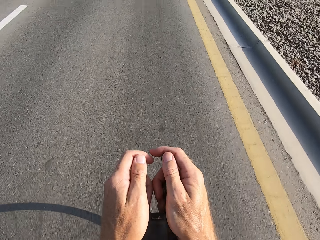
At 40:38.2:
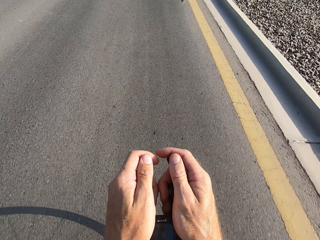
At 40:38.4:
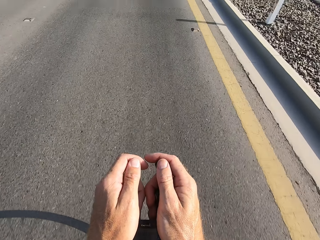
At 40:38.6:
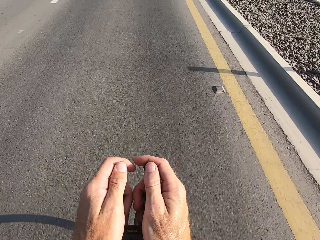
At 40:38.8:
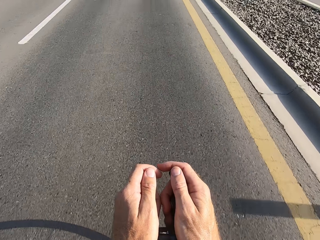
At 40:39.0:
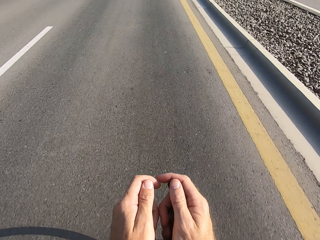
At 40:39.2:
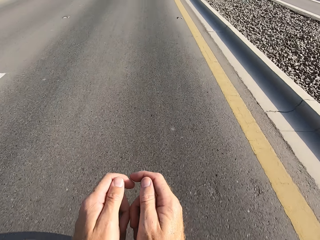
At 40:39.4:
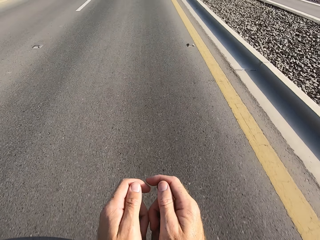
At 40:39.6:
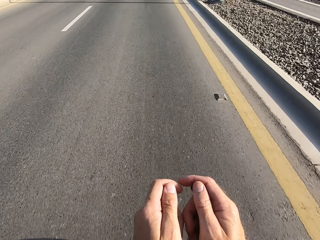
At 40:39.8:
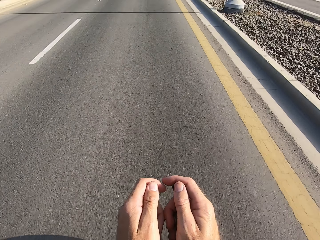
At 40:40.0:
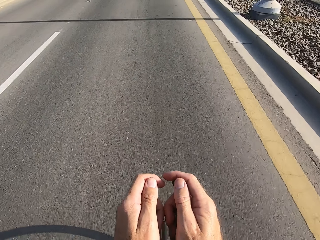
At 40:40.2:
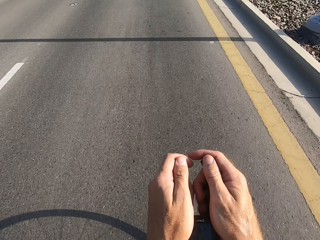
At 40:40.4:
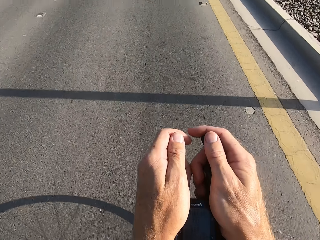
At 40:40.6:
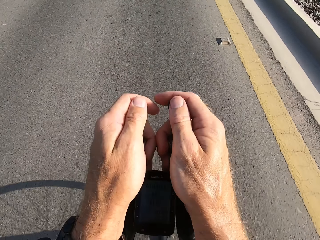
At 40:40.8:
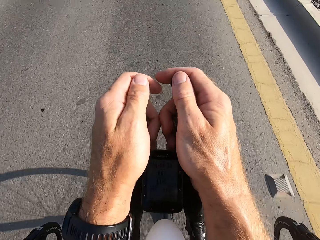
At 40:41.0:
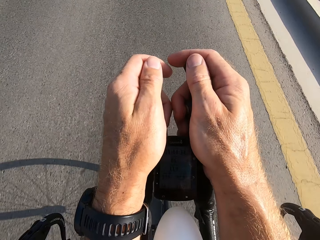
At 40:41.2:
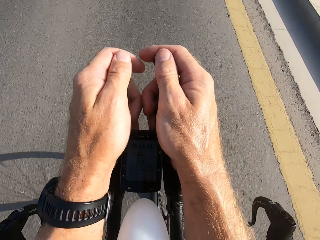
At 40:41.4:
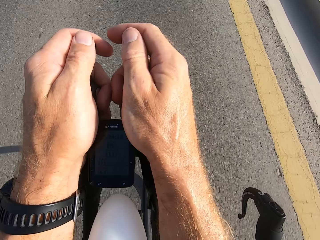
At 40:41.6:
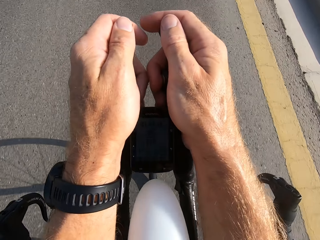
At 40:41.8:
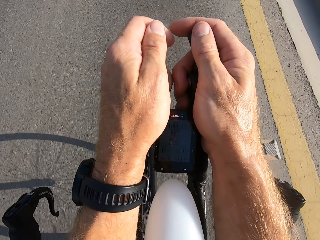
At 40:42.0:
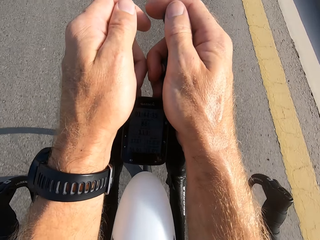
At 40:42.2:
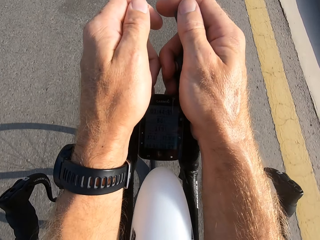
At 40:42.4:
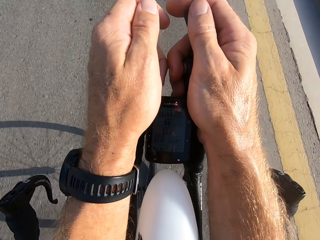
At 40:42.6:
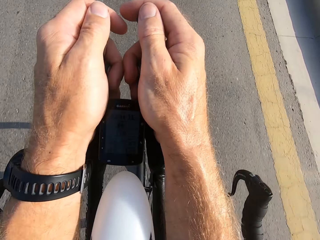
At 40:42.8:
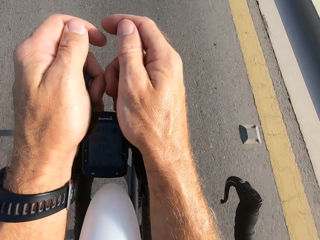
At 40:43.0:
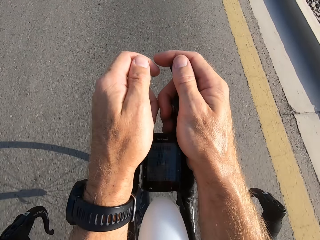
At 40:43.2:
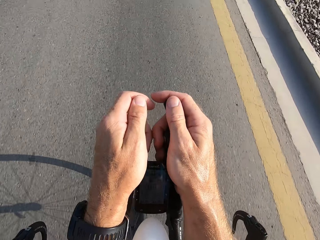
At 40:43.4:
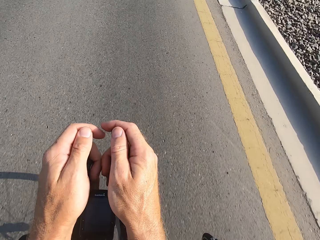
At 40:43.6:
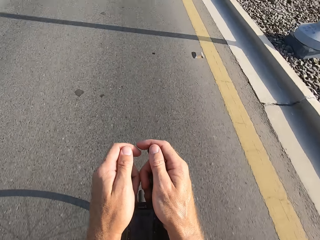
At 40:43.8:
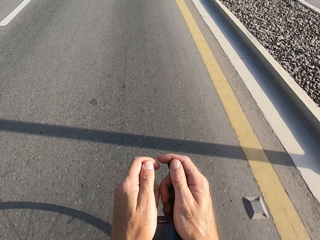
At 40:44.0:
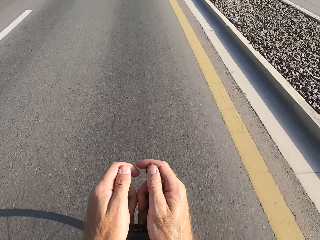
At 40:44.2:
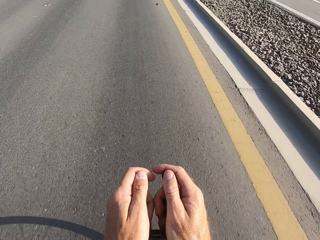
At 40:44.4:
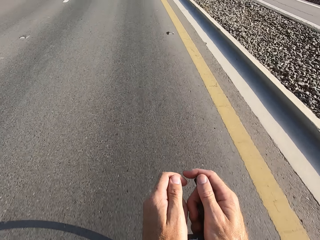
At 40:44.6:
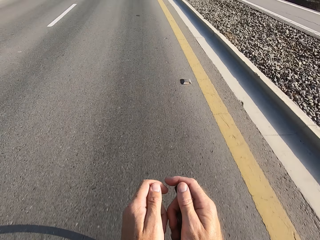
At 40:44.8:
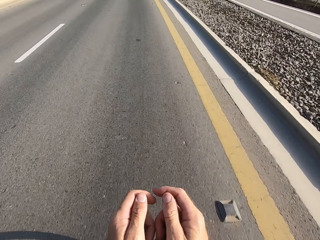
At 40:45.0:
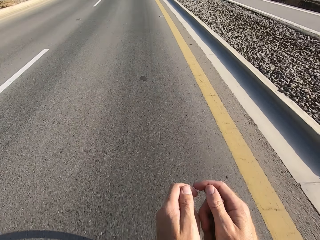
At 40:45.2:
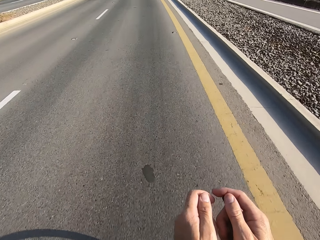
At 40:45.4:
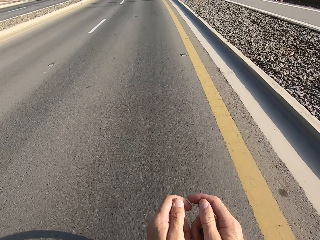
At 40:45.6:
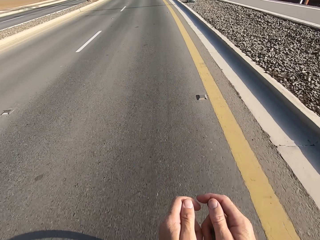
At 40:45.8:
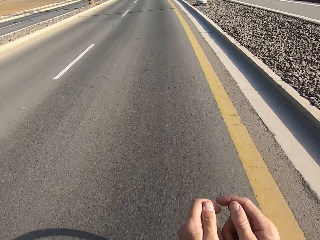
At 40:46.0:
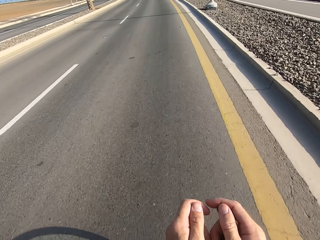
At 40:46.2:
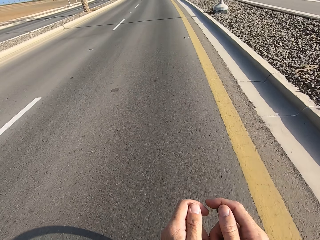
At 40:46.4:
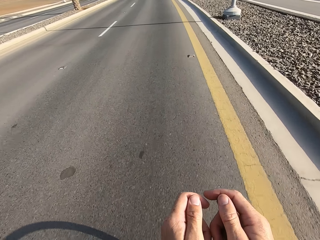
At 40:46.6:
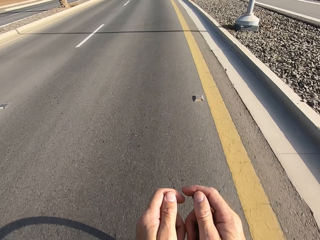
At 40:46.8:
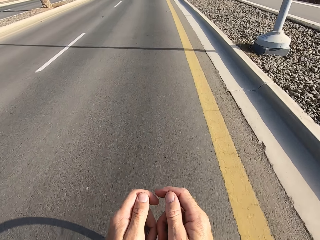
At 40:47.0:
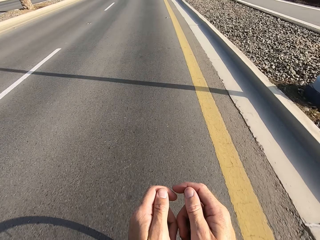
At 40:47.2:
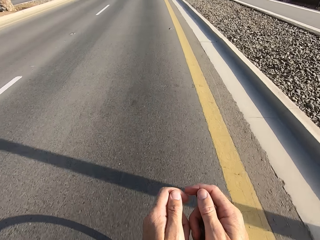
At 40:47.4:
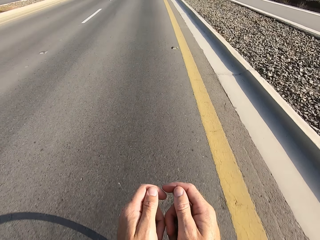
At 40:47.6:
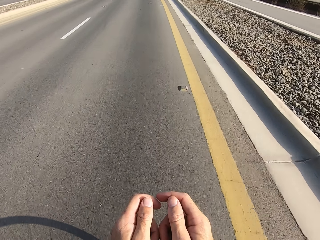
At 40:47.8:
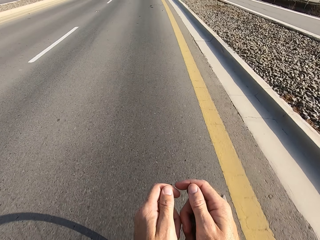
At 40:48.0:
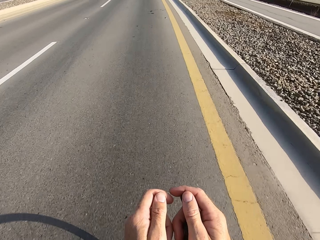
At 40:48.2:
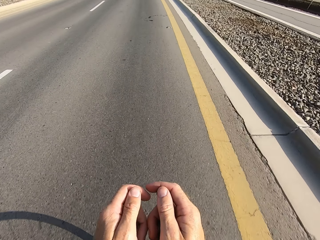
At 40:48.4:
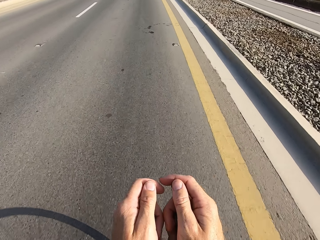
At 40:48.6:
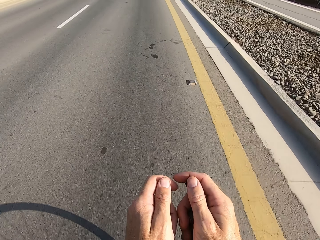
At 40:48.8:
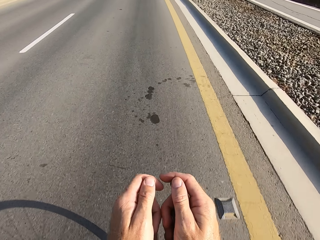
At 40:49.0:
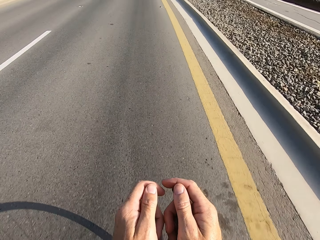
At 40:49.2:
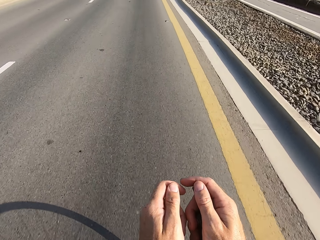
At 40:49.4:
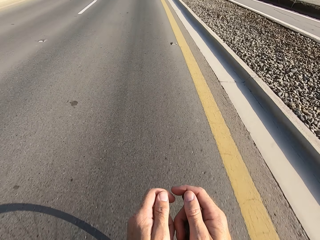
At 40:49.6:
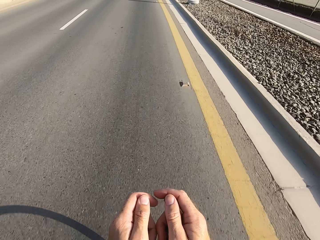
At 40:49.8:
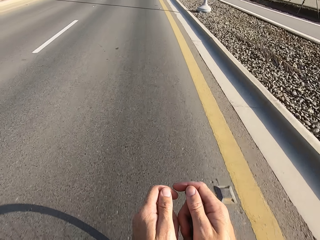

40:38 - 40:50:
The camera wearer stares at the handlebar. They stare at the road. They cycle on the main road.

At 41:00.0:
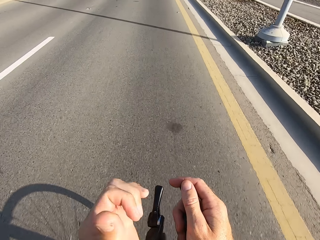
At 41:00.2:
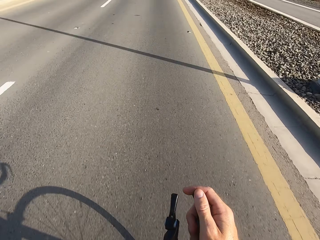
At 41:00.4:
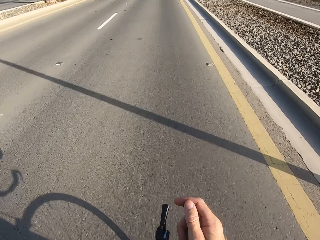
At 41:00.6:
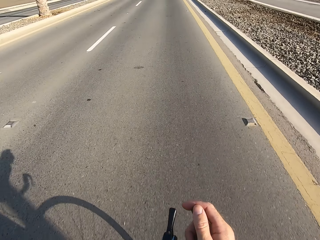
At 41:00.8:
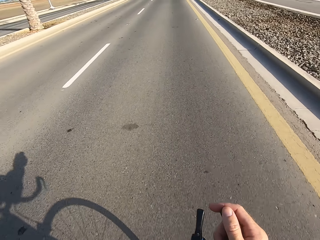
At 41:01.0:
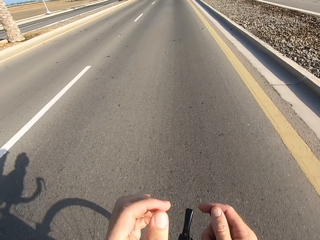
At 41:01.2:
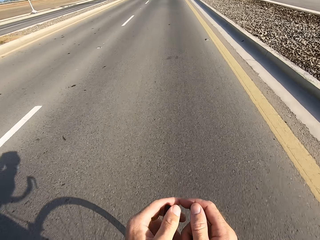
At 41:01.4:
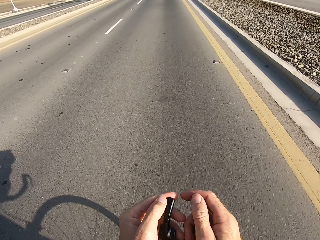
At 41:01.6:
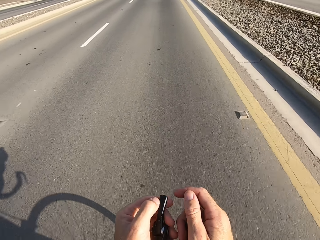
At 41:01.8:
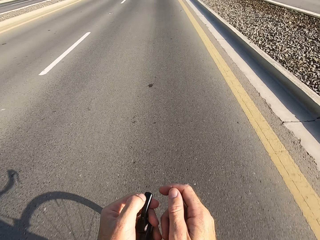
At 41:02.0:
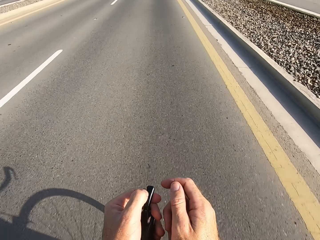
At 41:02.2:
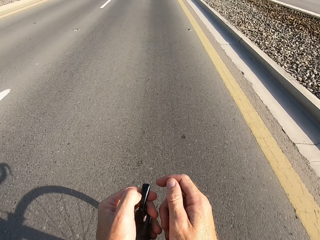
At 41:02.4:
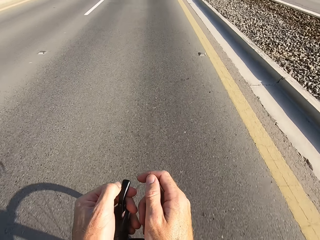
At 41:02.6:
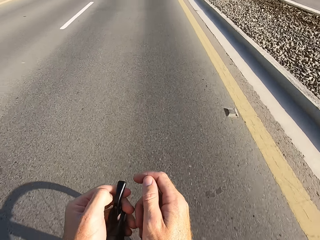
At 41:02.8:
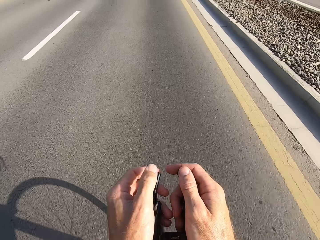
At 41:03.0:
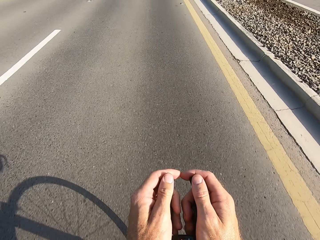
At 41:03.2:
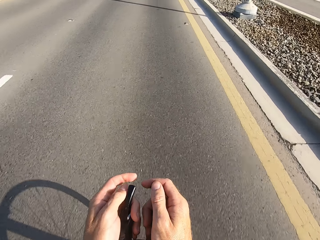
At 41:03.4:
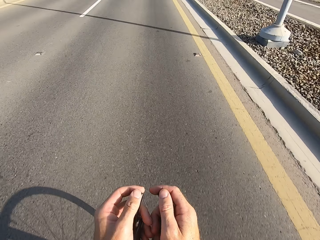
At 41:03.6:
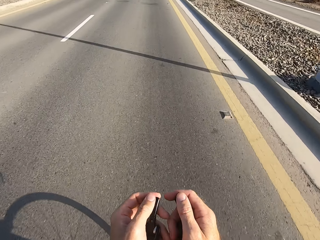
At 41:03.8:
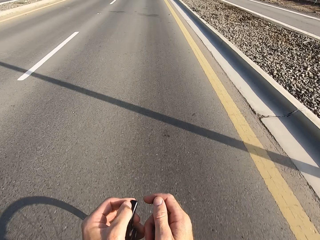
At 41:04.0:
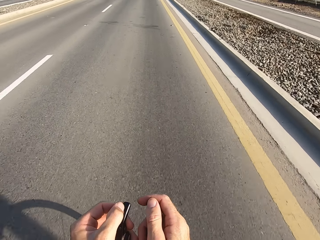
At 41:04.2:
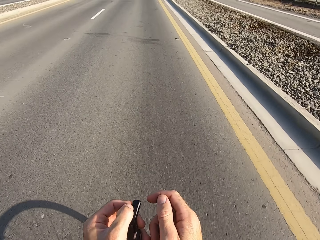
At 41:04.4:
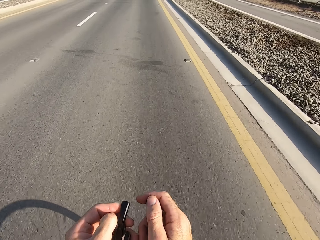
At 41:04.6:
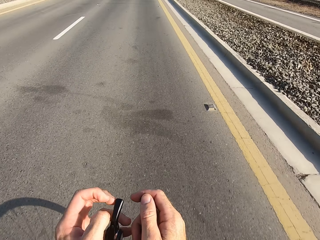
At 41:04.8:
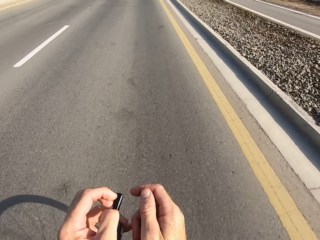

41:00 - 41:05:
The camera wearer swings the left hand. They touch something. They swing the left hand. They hold the bike rest handlebar. They cycle on the road.

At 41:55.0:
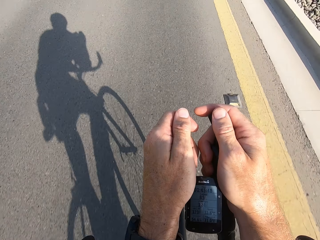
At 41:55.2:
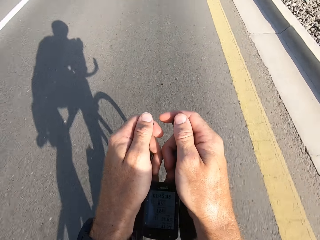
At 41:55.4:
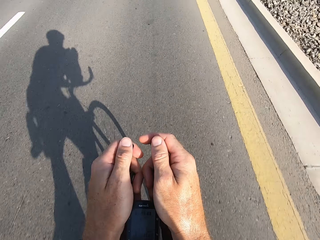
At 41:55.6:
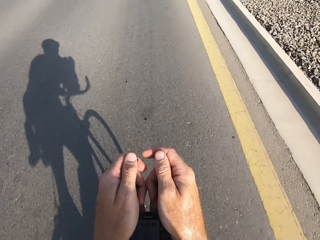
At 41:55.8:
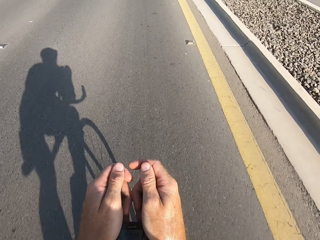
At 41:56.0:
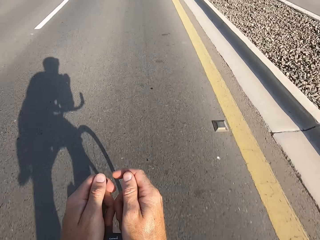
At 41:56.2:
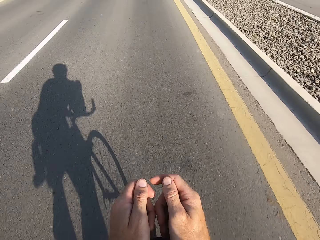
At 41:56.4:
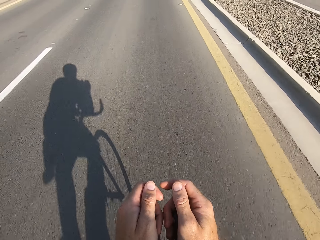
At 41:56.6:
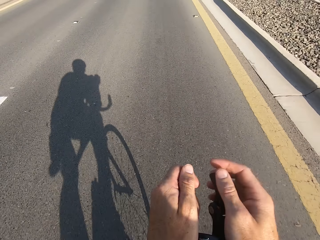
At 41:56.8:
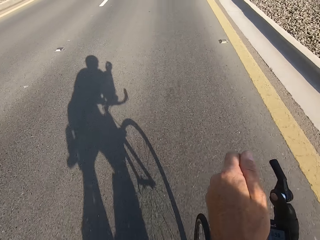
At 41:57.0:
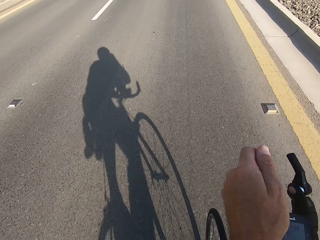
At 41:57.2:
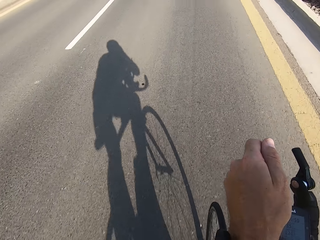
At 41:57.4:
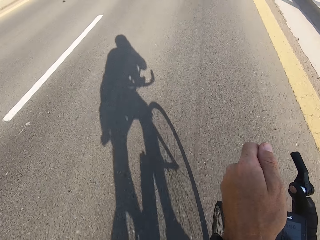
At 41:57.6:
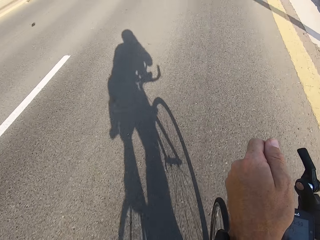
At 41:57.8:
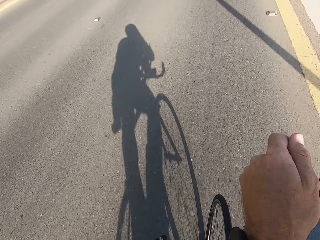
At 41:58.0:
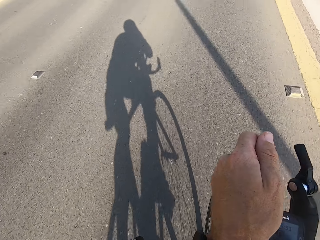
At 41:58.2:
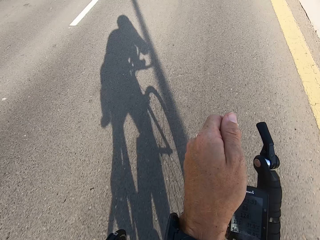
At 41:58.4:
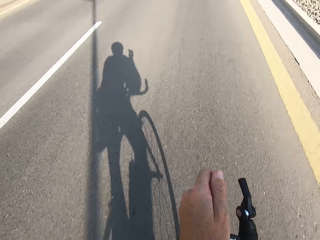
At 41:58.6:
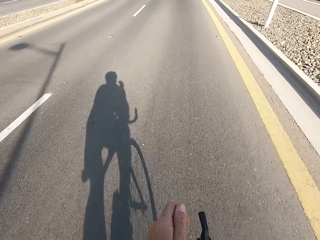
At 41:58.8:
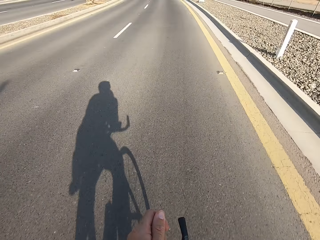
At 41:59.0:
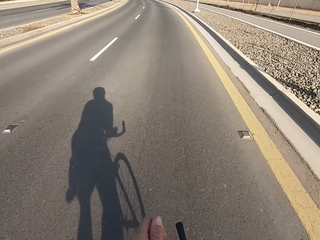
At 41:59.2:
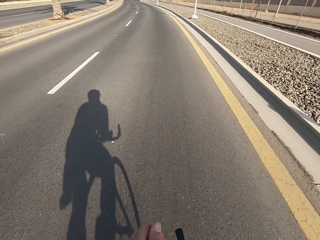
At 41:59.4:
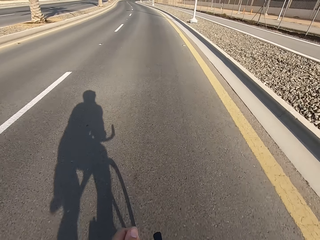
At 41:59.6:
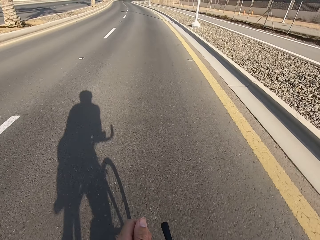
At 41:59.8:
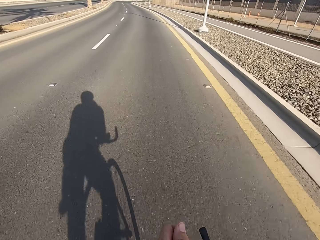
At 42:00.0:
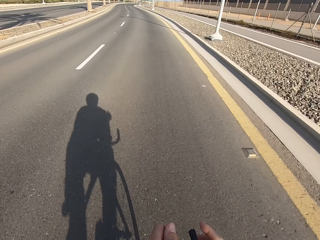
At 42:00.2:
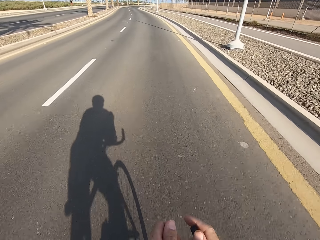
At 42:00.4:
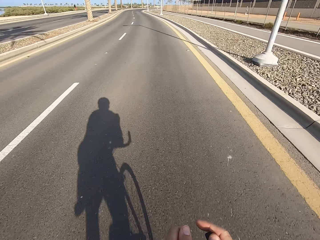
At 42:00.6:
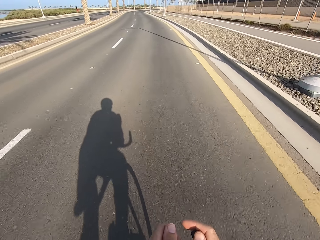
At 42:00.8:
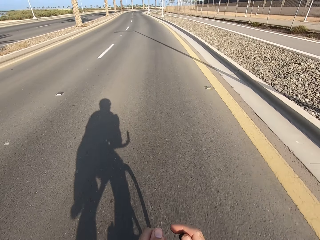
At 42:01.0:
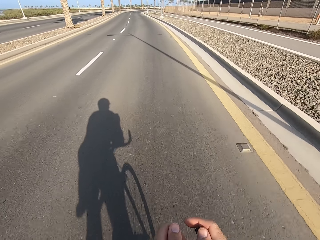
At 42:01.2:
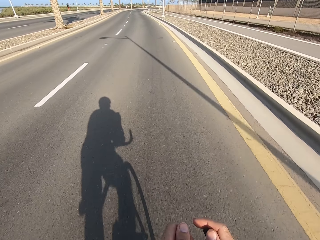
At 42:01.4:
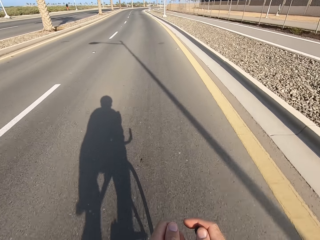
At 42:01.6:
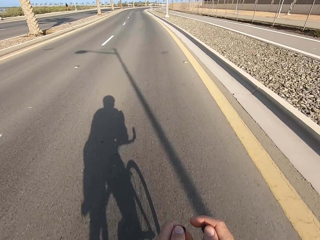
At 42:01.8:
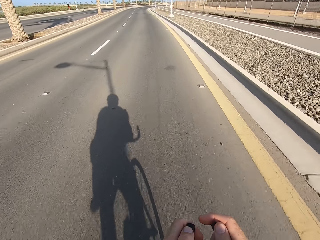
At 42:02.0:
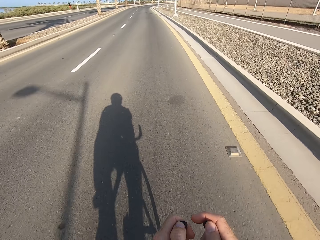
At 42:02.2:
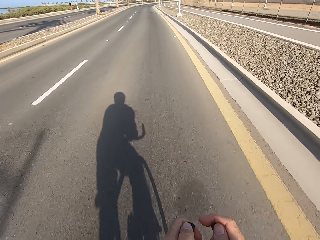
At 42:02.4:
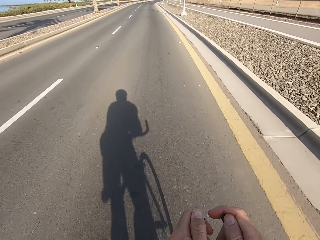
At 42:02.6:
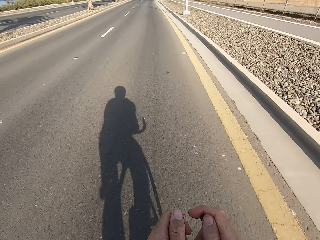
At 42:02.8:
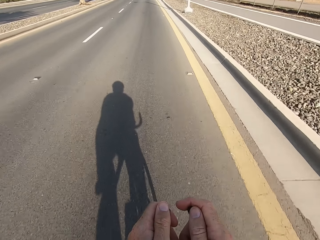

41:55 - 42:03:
The camera wearer swings the right hand. They touch something. They swing the right hand. They hold the bike rest handlebar. They cycle on the road.
